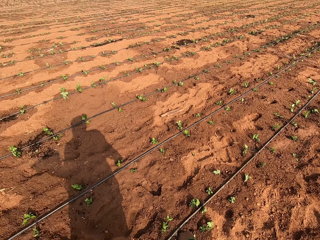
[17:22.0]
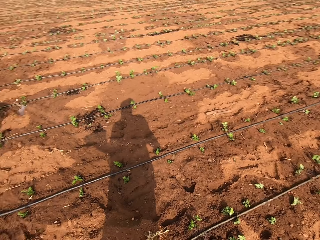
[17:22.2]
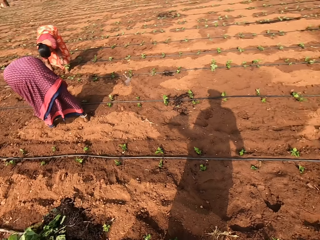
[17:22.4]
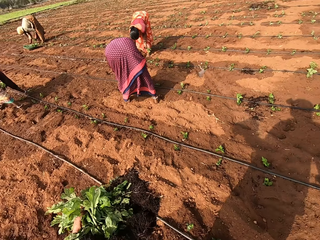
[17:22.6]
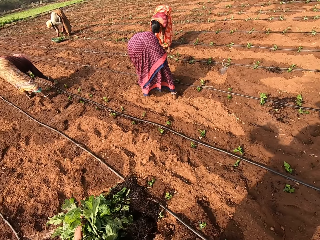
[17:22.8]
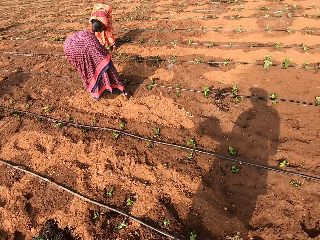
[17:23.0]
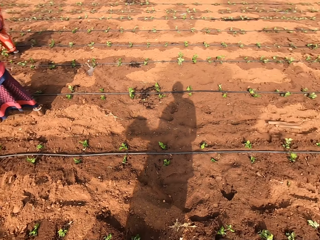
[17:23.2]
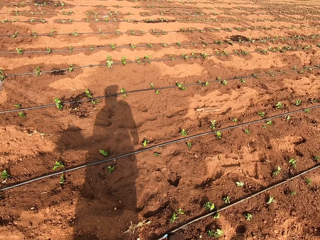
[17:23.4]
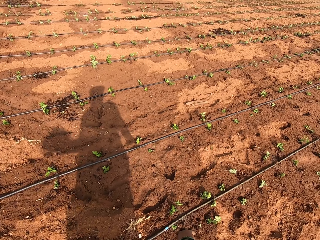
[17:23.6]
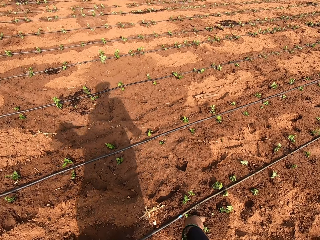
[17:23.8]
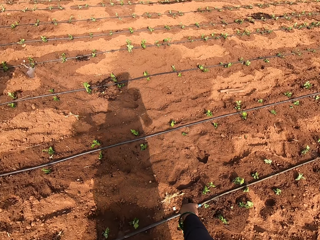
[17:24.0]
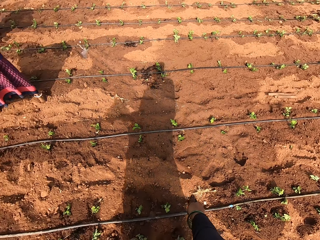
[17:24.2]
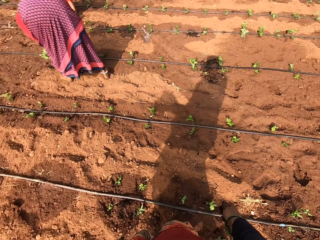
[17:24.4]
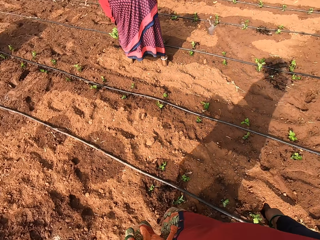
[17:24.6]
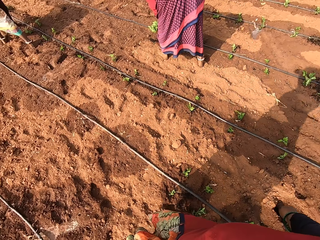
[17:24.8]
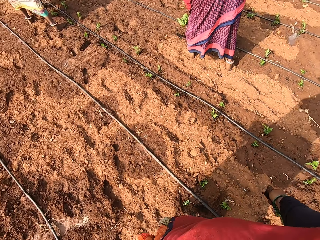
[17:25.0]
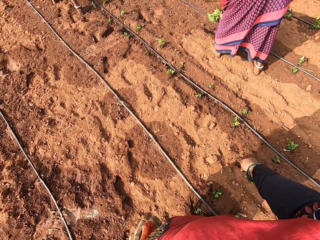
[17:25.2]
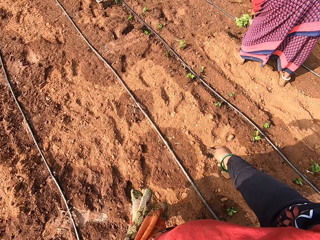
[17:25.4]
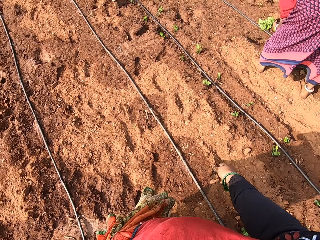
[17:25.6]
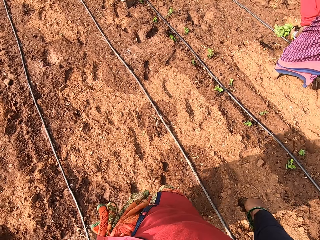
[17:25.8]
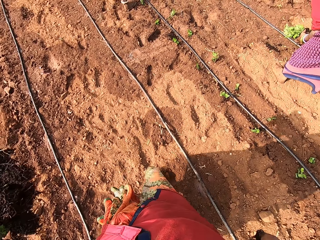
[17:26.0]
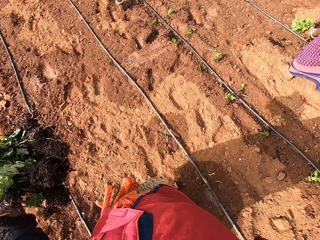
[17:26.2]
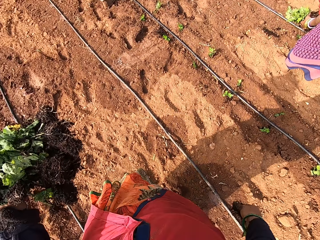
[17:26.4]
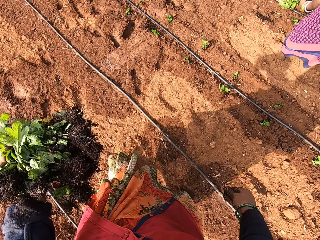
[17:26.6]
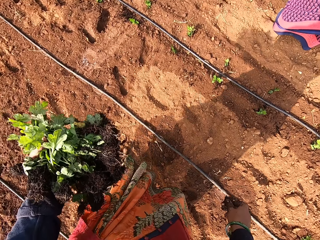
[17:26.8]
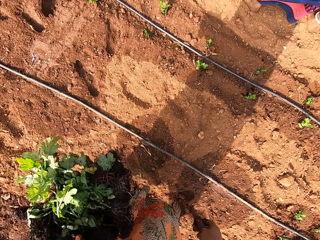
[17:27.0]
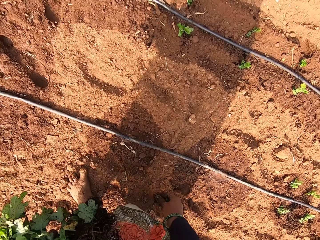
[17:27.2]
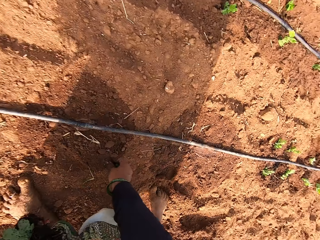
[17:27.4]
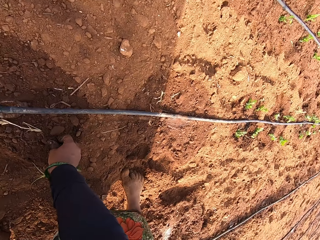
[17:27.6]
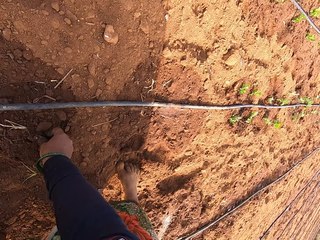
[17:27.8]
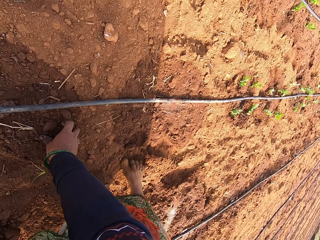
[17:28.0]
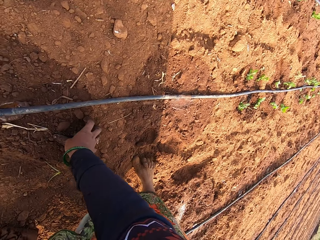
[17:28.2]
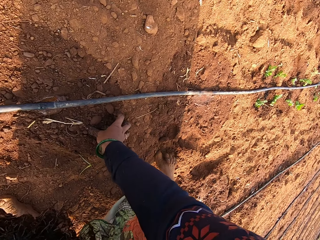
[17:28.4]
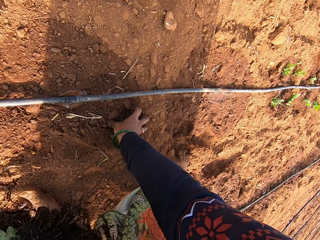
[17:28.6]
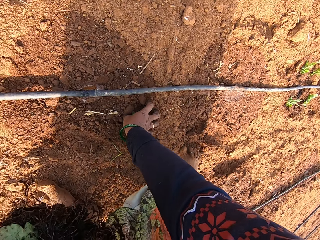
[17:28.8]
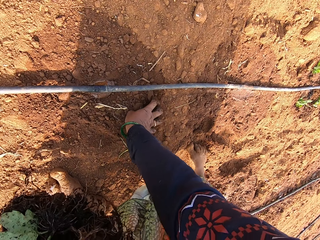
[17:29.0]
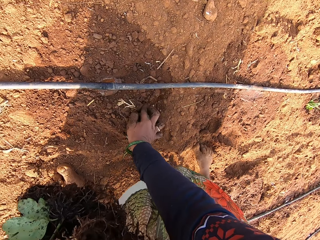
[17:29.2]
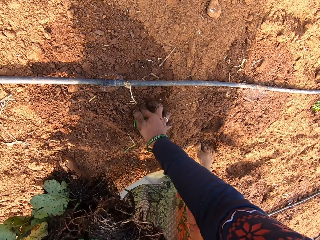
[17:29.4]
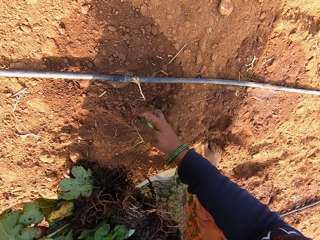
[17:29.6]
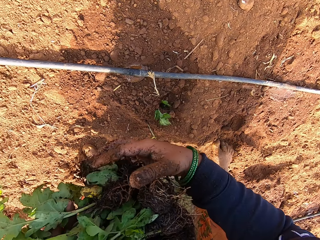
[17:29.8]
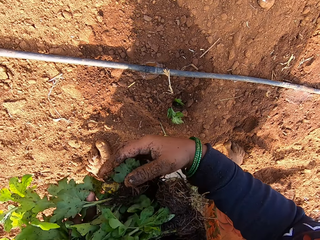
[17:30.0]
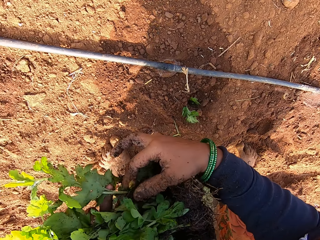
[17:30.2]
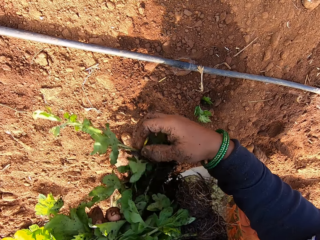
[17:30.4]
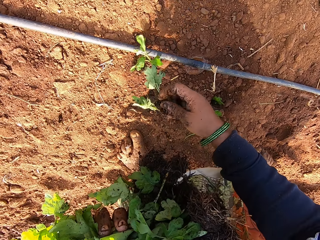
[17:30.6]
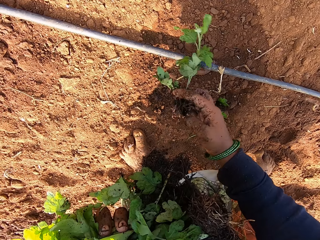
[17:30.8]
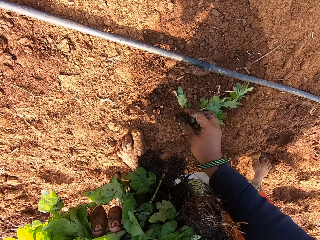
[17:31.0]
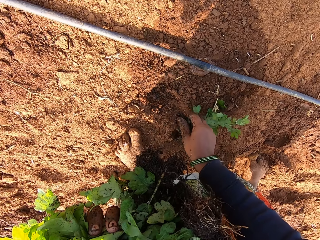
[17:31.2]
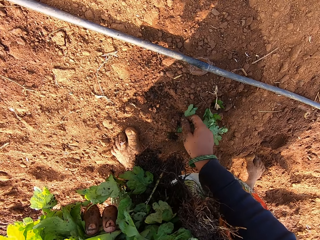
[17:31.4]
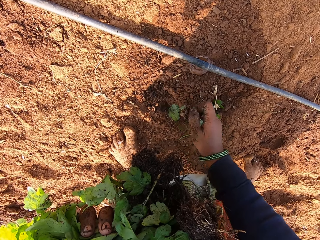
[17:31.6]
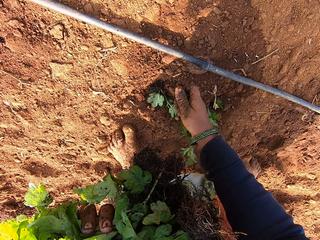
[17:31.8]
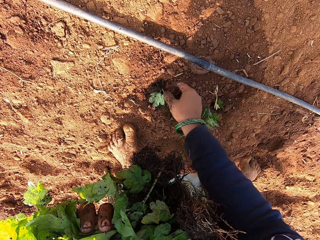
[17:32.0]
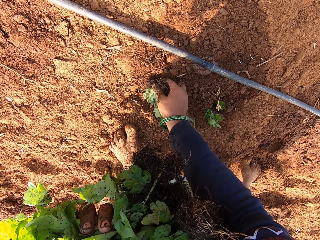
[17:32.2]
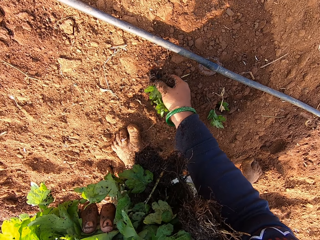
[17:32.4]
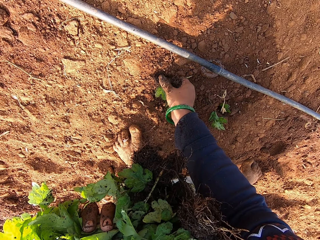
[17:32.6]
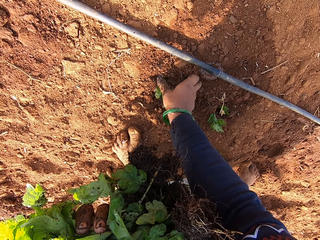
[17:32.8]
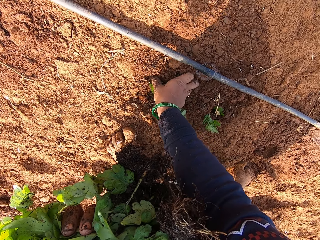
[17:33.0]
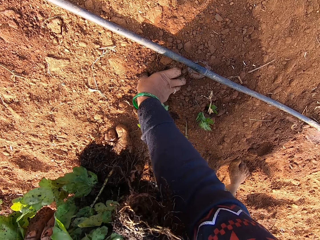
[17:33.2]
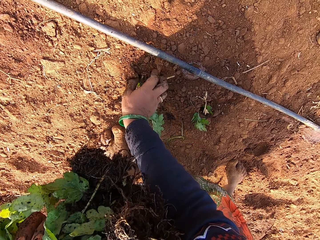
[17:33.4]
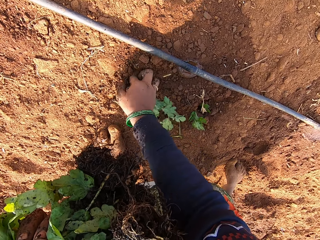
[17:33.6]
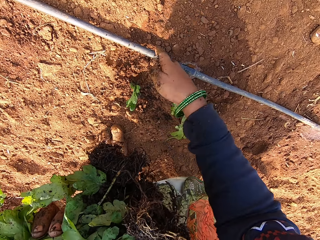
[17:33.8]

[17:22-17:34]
The camera wearer looks around the garden. She puts the plant into the soil with her right hand. She covers the plant on the floor with some soil with her right hand. She picks some plants from her left hand with her right hand. She puts a plant into the soil with her right hand.

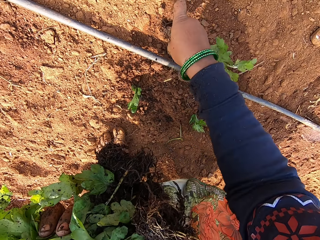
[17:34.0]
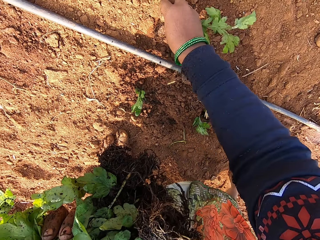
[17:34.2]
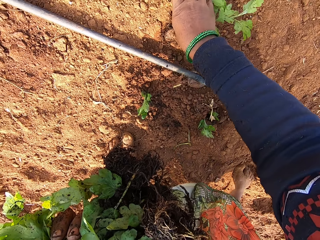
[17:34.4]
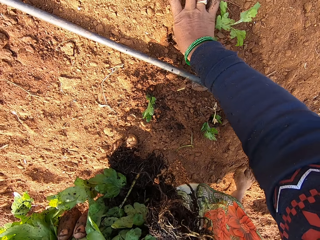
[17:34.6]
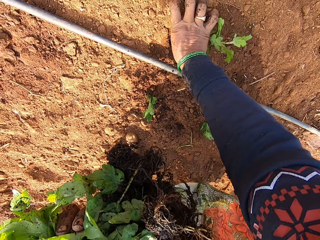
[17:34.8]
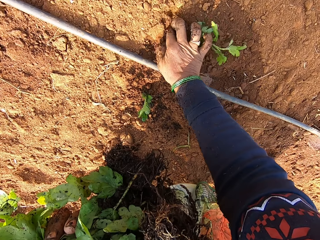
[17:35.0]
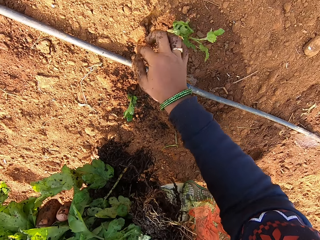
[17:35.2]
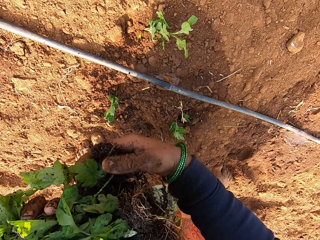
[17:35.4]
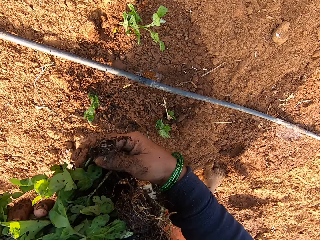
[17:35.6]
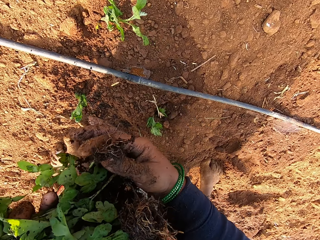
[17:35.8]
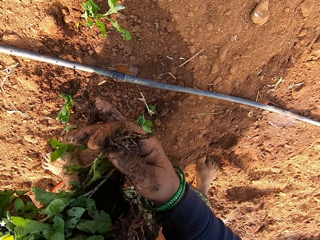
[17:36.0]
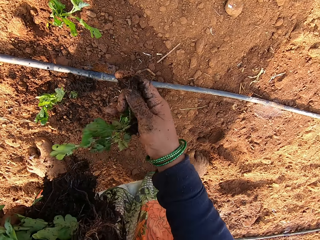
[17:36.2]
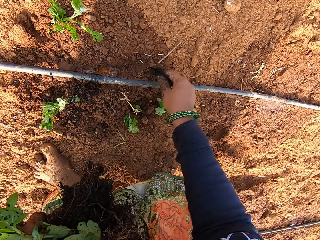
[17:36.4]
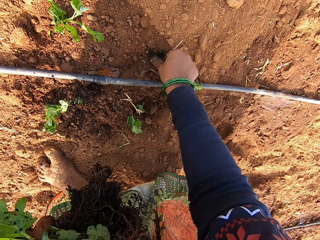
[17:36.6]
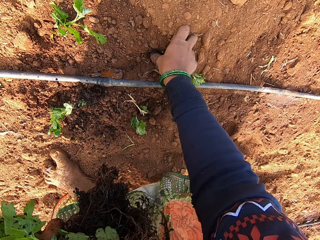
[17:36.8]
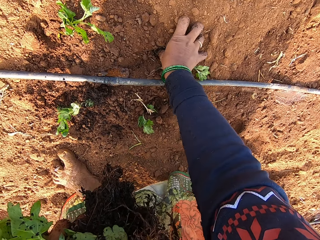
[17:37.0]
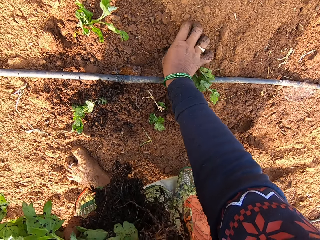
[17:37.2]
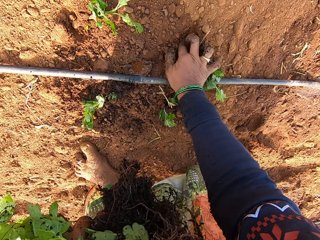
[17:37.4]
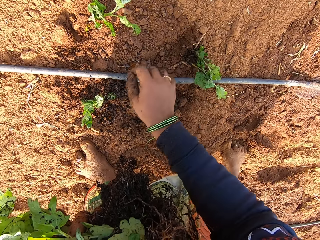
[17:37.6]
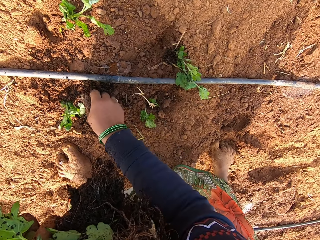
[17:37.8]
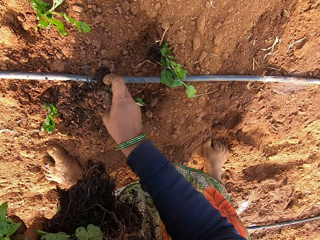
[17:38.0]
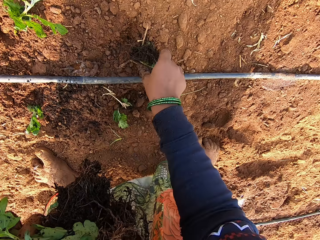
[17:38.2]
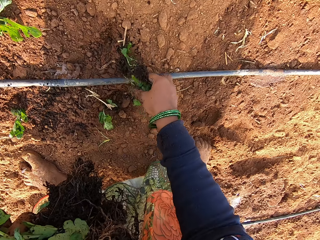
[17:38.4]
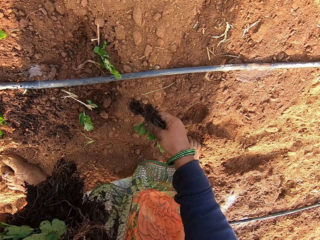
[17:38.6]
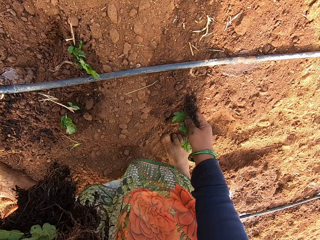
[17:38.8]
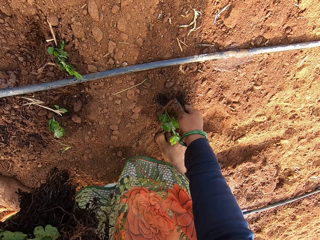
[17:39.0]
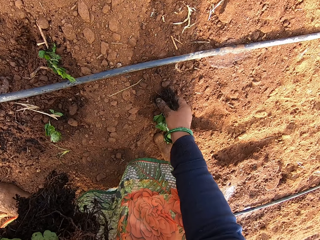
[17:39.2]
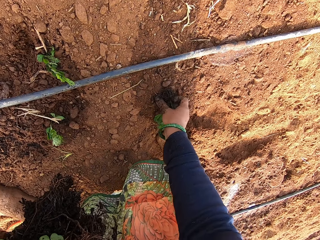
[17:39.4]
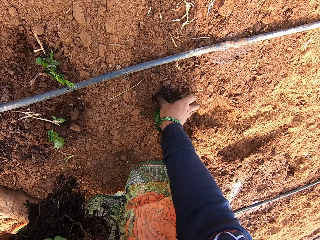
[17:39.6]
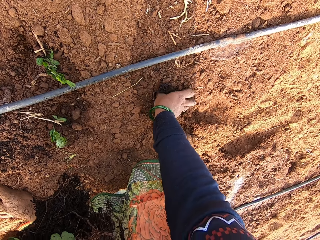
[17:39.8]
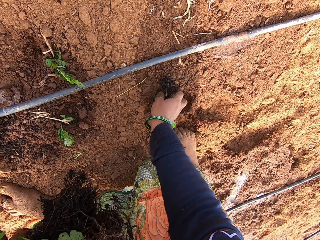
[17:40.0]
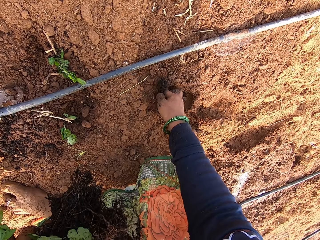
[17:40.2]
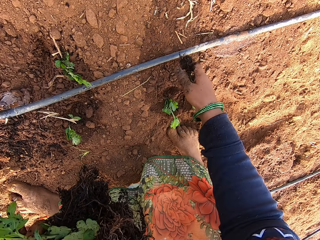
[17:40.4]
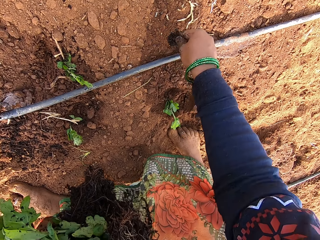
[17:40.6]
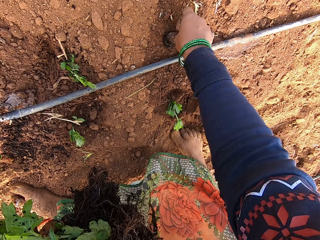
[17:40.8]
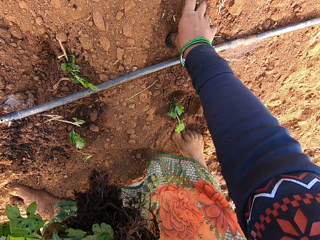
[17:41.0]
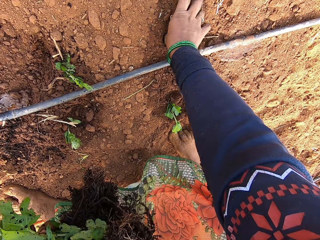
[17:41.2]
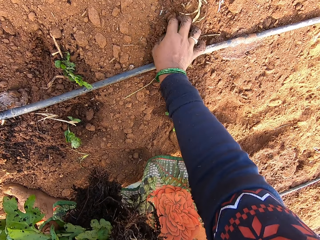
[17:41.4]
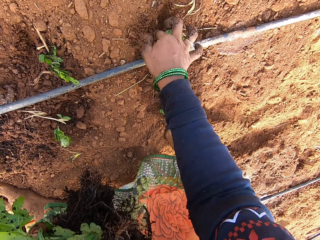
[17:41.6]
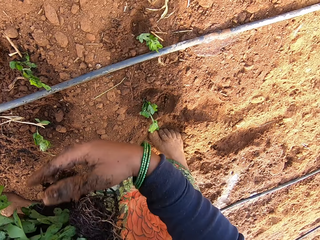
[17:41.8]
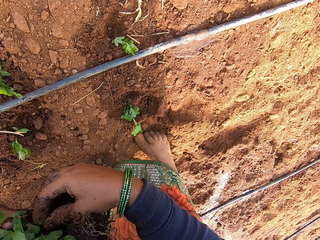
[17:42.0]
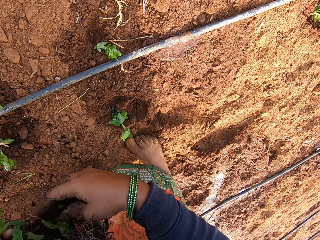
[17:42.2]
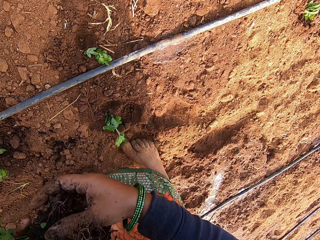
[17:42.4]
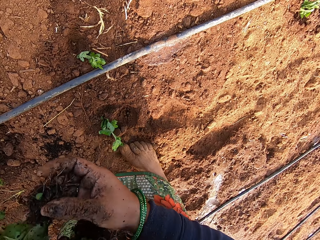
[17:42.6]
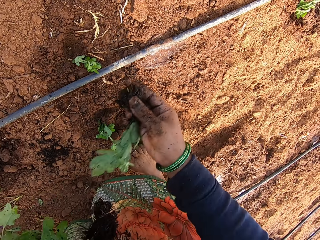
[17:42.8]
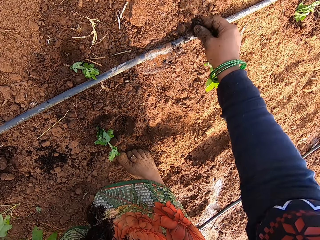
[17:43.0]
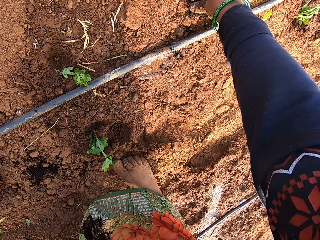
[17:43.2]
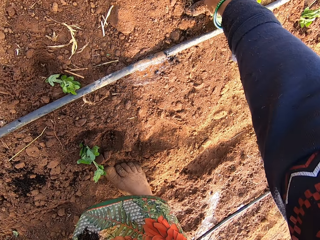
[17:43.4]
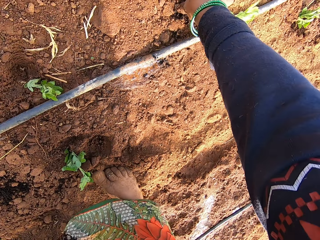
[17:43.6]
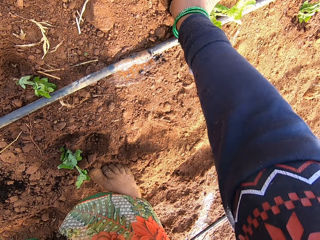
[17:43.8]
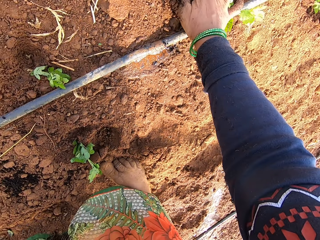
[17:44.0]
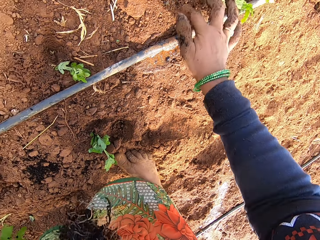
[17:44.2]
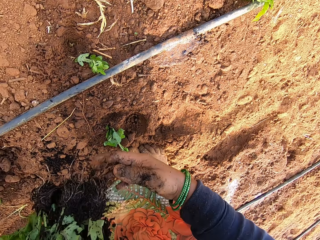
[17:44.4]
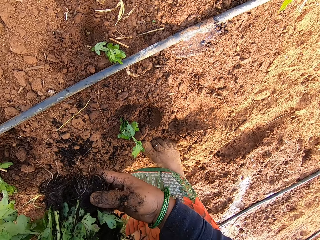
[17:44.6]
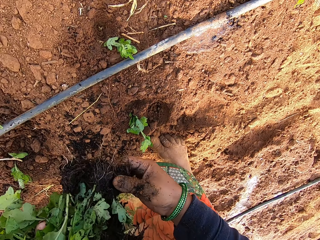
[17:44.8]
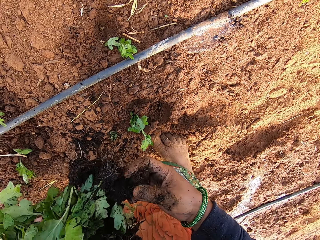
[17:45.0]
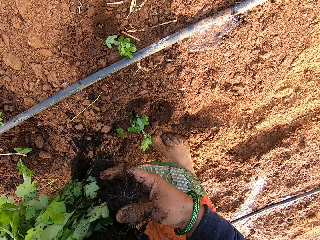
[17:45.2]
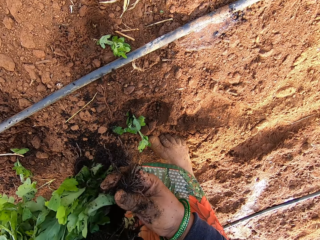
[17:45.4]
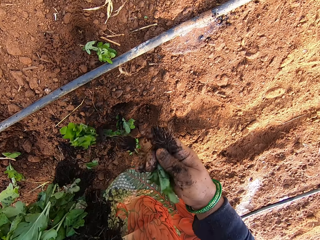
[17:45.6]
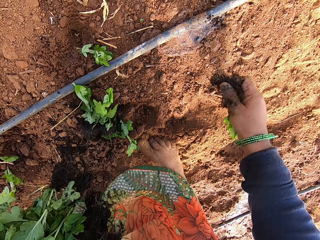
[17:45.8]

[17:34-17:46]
The camera wearer puts a plant into the soil with her right hand. She picks a plant from her left hand with her right hand. She drops some plants on the floor with her right hand. She puts a plant into the soil with her right hand. She picks a plant from the floor with her right hand. She picks a plant from the floor with her right hand again. She puts the plant into the soil with her right hand. She covers the plant on the floor with some soil with her right hand. She puts the plant into the soil with her right hand. She covers the plant on the floor with some soil with her right hand. She picks a plant from her left hand with her right hand. She puts the plant into the soil with her right hand. She covers the plant on the floor with some soil with her right hand. She picks a plant from her left hand with her right hand. She drops some plants on the floor with her right hand.
